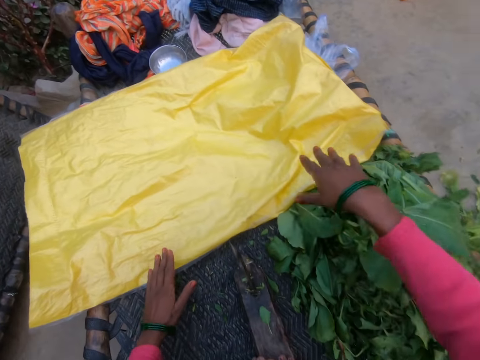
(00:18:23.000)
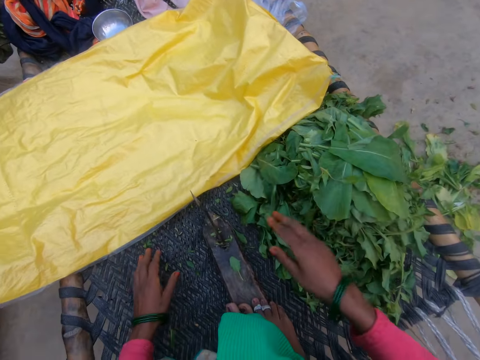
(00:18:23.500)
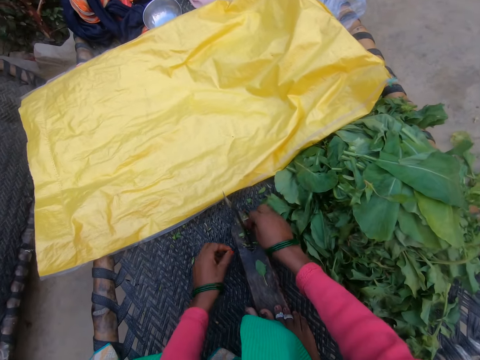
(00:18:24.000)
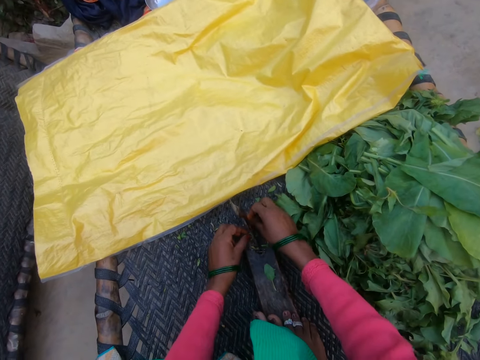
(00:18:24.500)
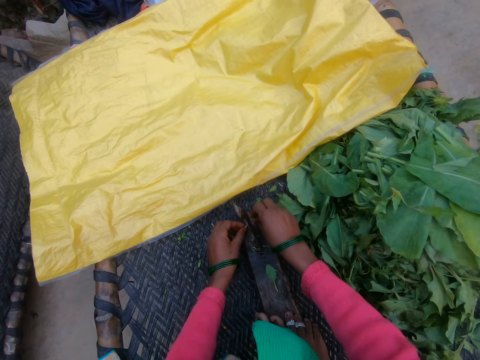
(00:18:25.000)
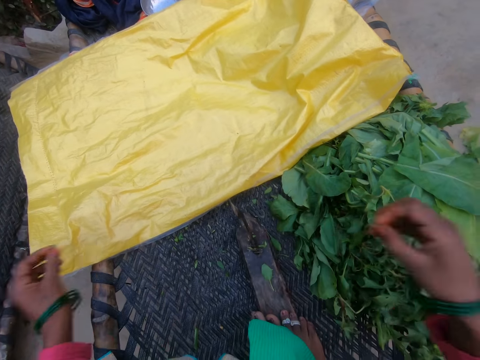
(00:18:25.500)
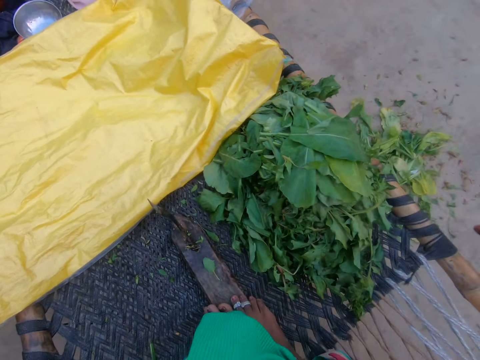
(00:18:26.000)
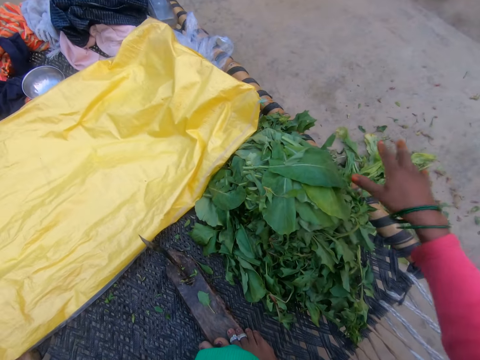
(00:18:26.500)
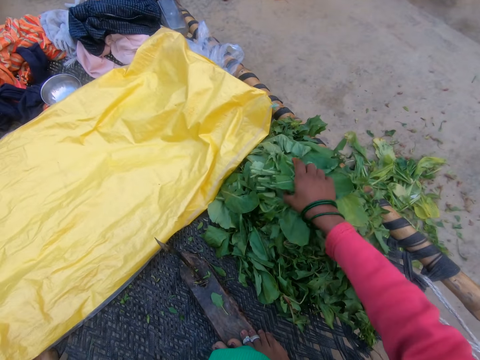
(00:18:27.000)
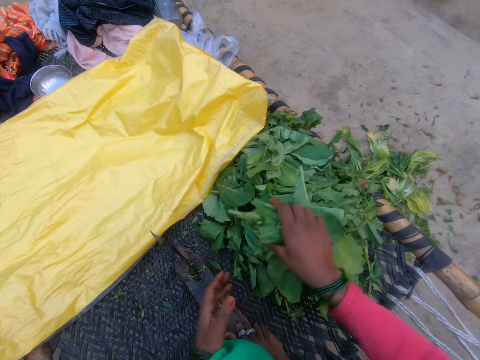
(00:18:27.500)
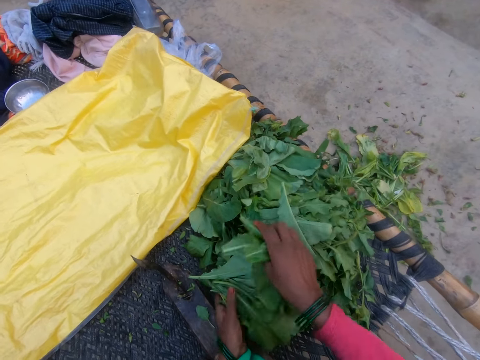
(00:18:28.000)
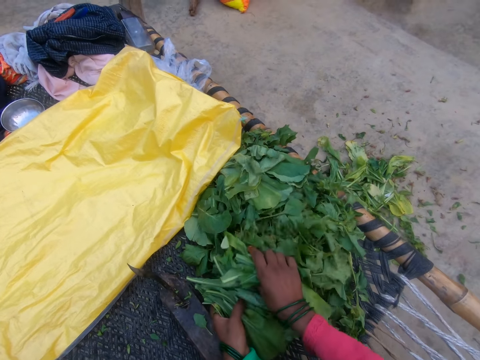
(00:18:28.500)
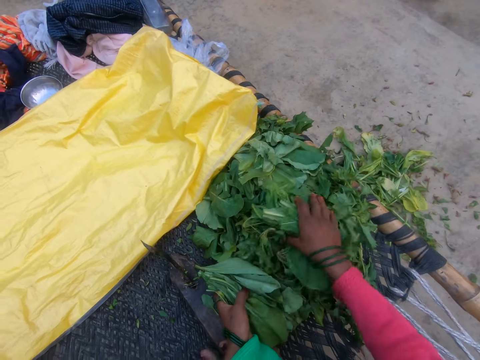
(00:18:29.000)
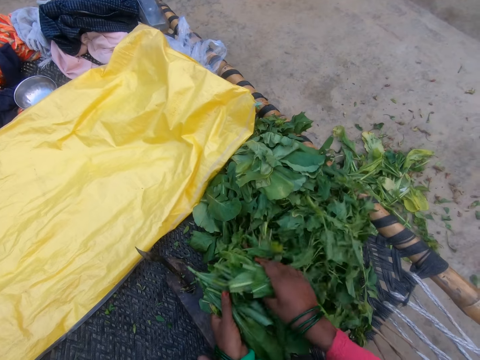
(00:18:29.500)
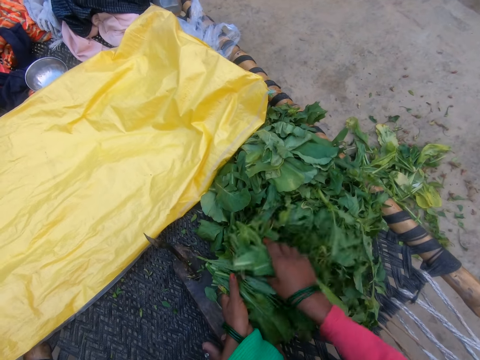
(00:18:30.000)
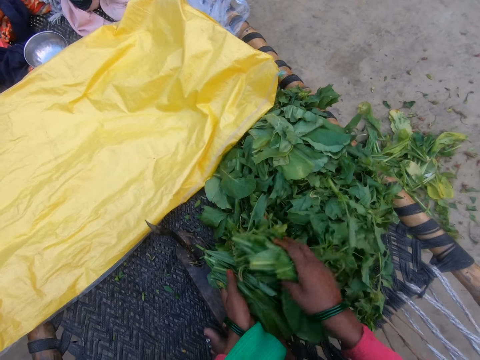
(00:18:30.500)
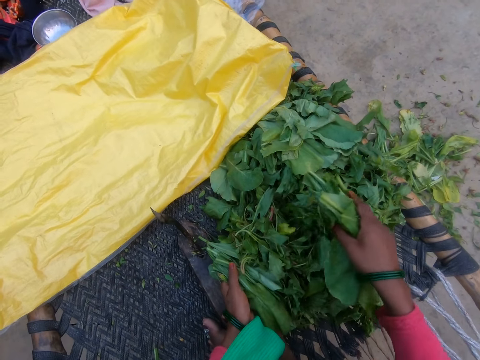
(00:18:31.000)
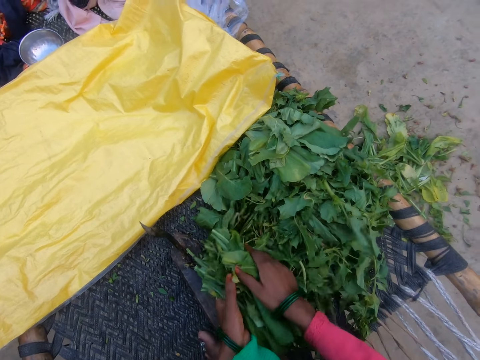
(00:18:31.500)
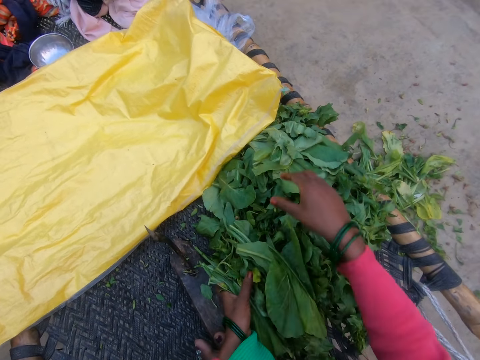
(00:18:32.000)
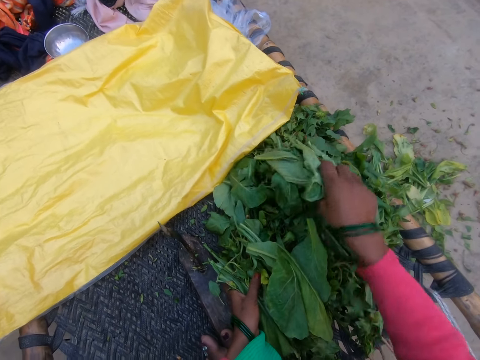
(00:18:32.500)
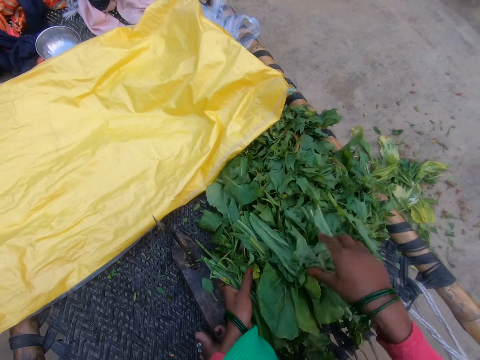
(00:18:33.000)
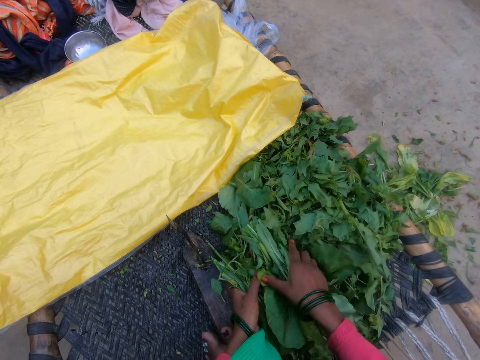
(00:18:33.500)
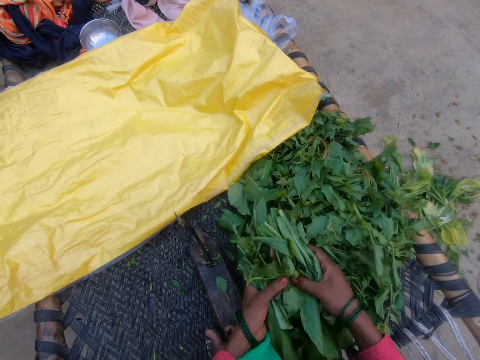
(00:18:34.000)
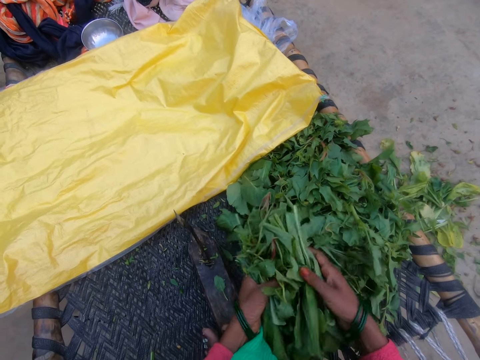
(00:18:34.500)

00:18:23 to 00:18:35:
The camera wearer adjusts the flour sack. They touch the sack. They move away pieces of vegetable. They gather the plucked vegetables.

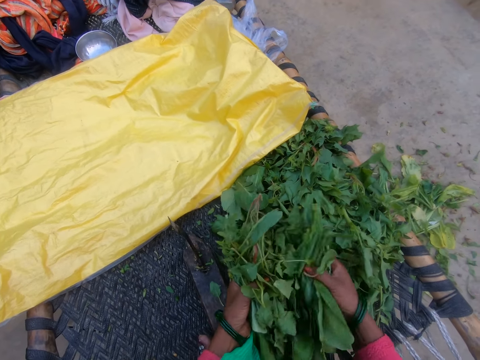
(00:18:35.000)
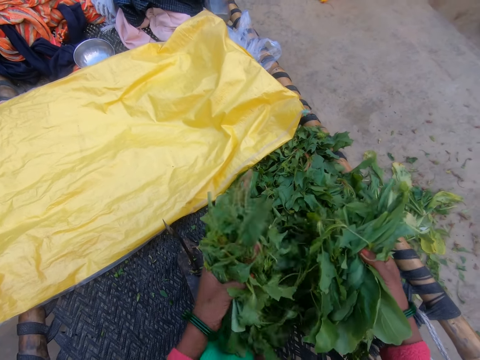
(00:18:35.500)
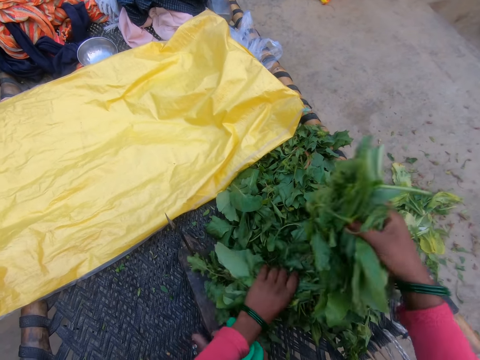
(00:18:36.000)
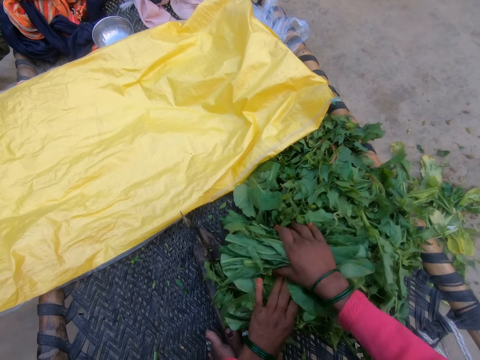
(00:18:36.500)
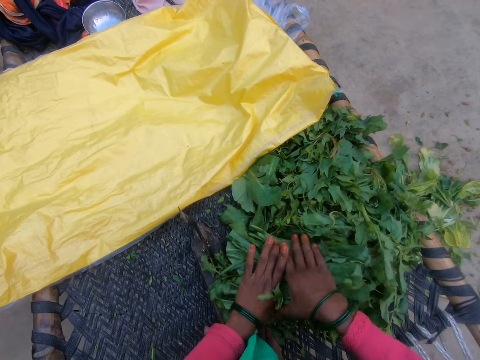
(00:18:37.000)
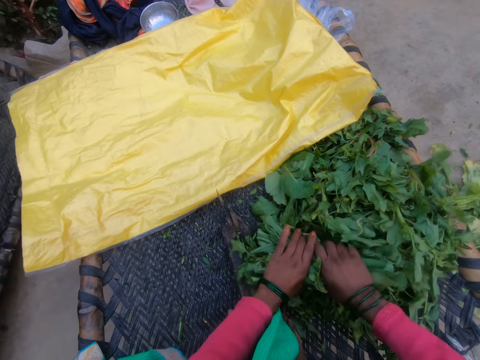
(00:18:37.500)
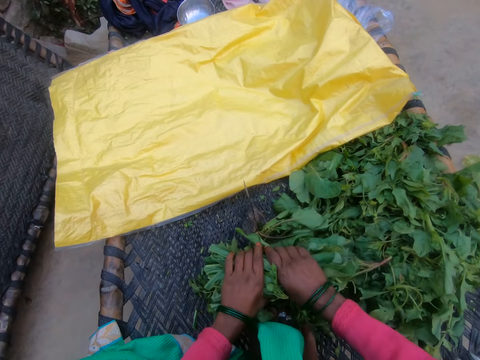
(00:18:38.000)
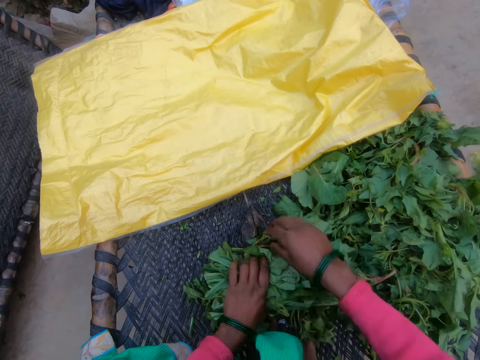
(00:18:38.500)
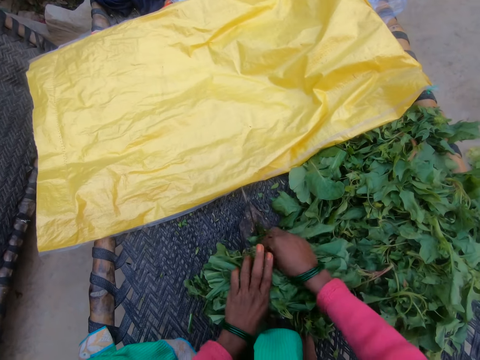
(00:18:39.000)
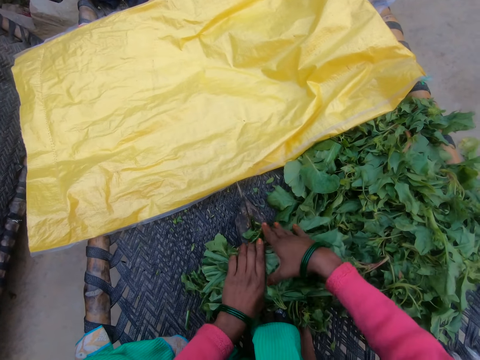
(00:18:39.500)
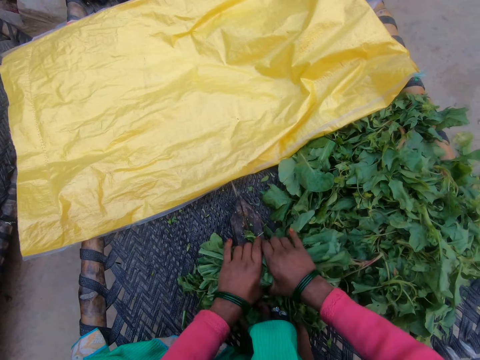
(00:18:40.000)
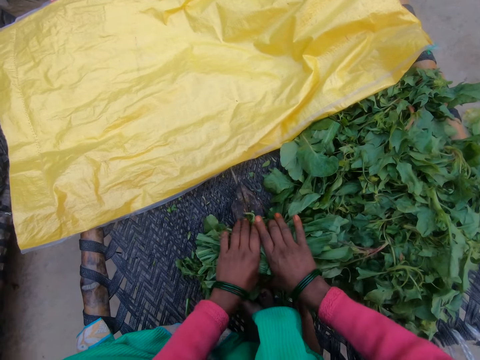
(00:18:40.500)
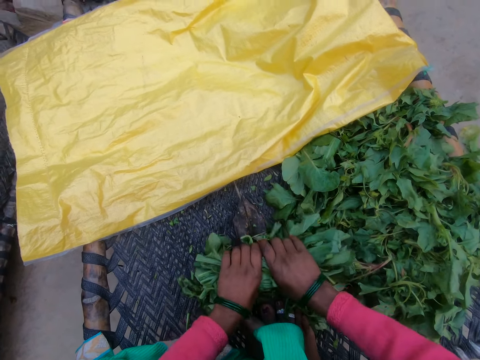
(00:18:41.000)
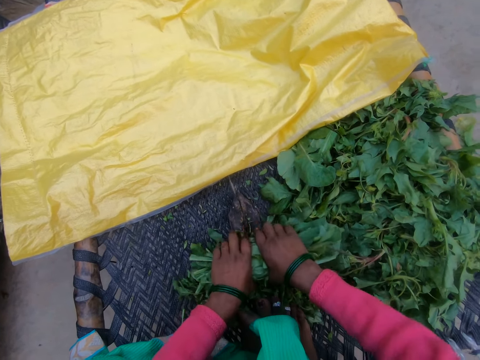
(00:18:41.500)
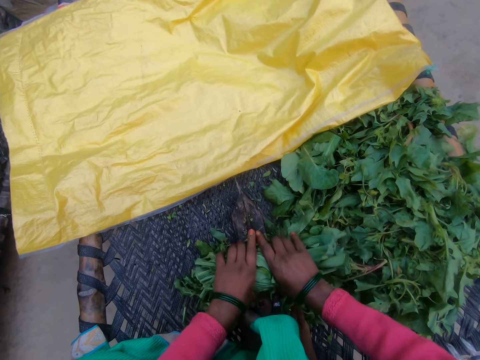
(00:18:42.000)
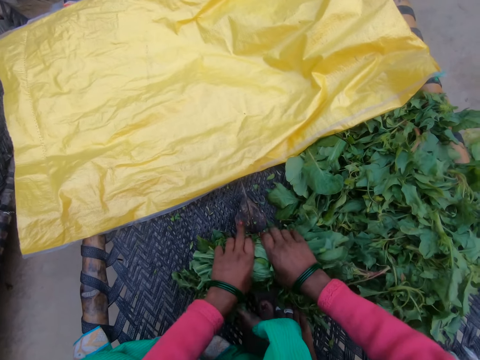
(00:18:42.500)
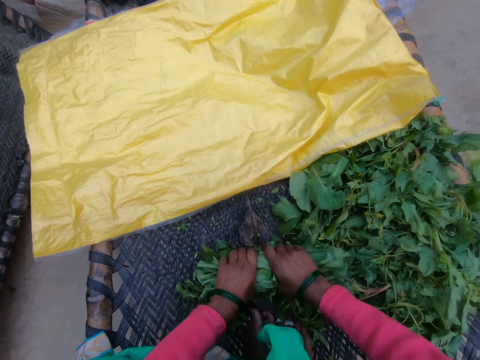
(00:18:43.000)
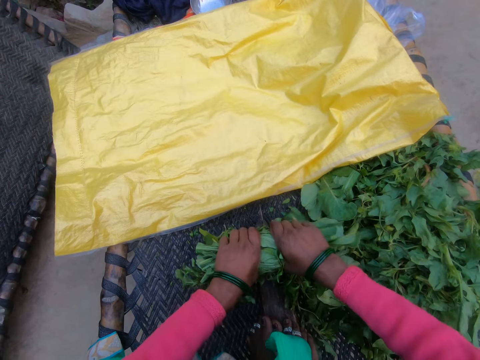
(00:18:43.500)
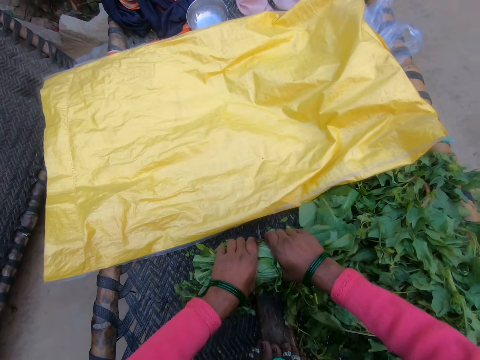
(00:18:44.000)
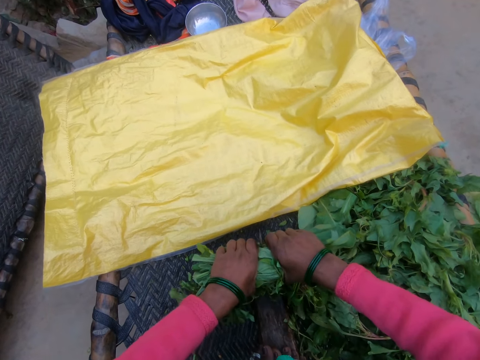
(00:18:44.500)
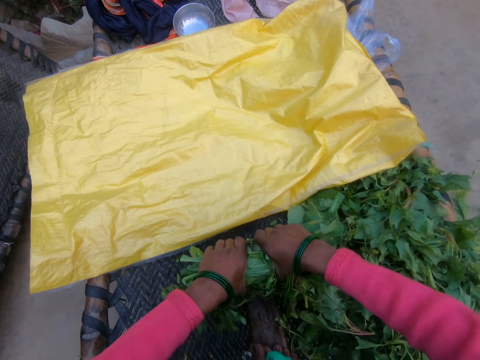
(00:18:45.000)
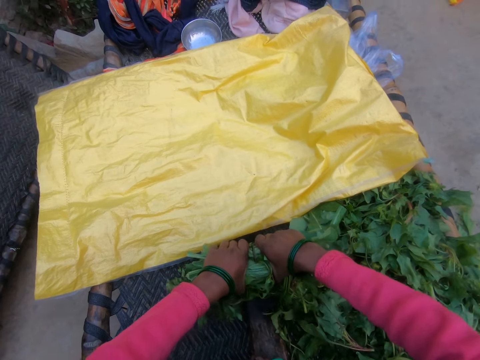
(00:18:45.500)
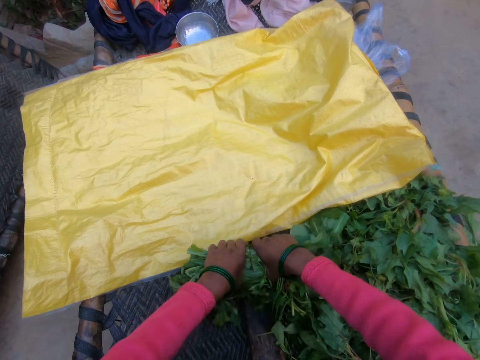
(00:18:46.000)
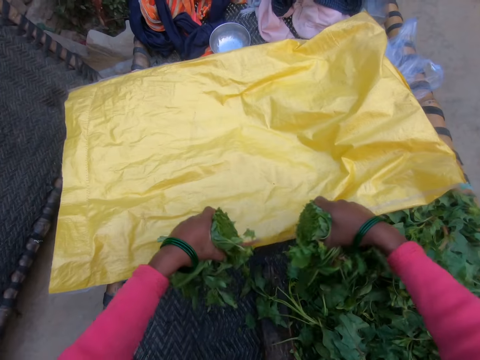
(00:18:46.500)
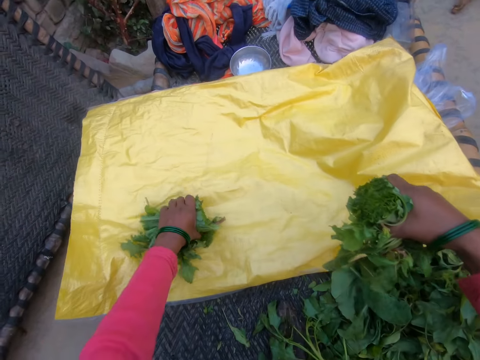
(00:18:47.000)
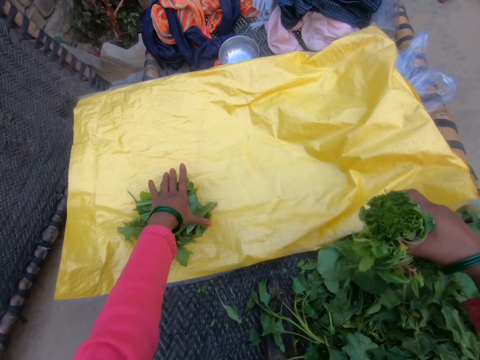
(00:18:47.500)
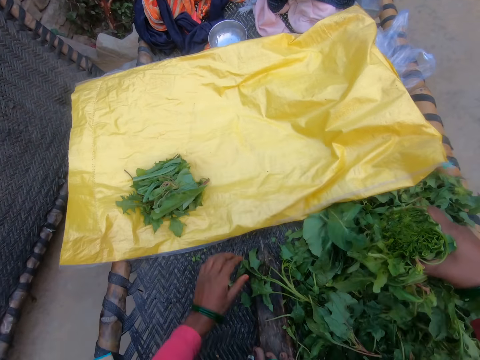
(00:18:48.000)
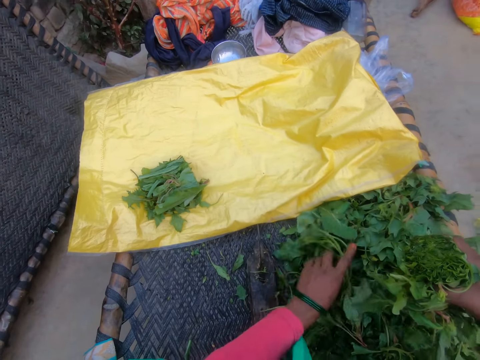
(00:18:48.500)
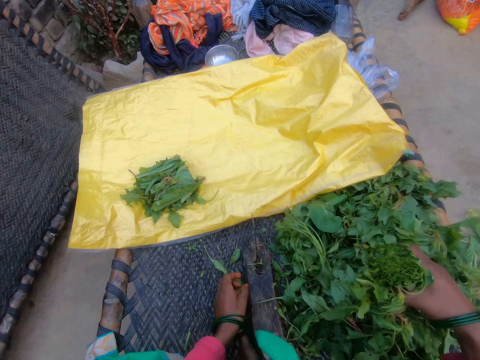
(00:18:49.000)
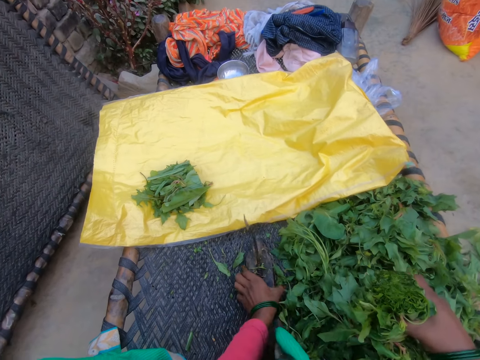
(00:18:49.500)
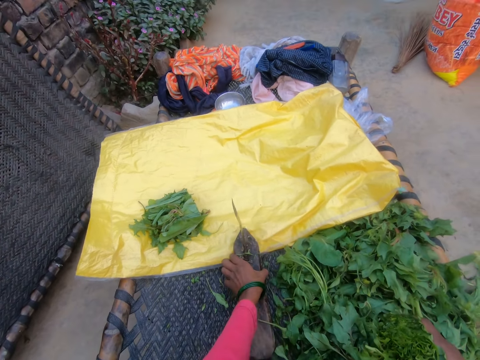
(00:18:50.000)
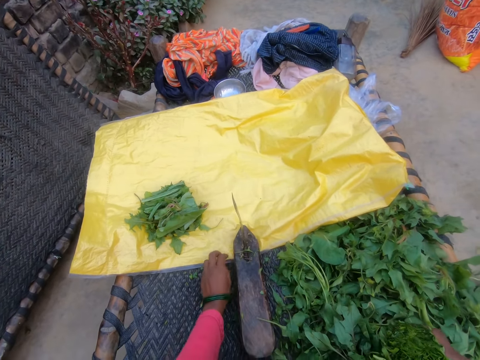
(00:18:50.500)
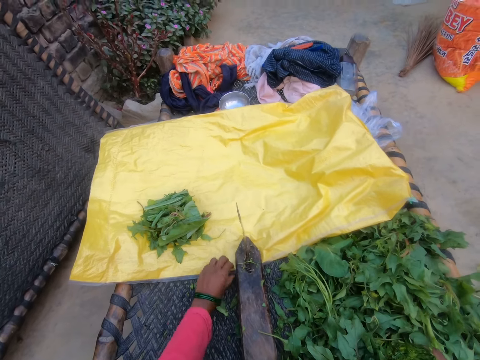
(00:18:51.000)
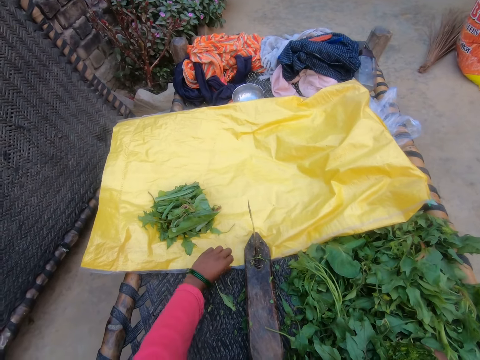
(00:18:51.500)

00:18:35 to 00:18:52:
The camera wearer divides the vegetable in both hands. They squeeze the vegetable. They cut the gathered vegetable with the cutting tool or vegetable cutter. They drop a half of the cut vegetables on the sack. They move the hand. They move the vegetable cutter.
